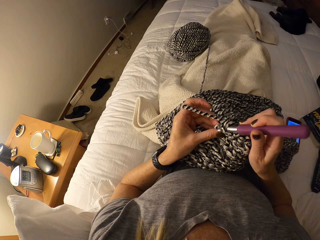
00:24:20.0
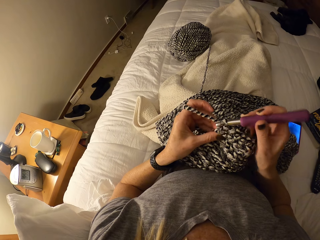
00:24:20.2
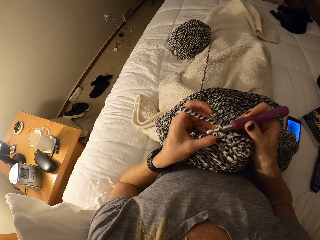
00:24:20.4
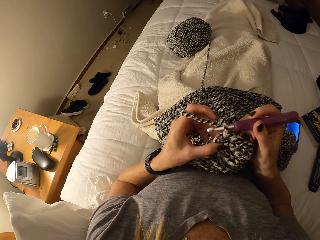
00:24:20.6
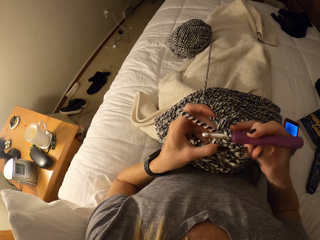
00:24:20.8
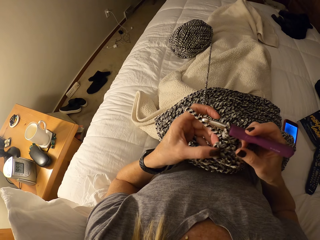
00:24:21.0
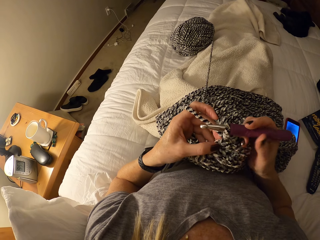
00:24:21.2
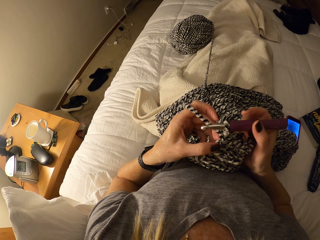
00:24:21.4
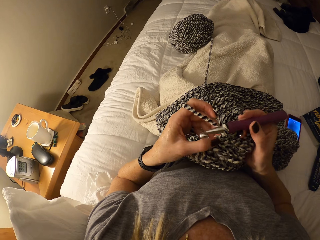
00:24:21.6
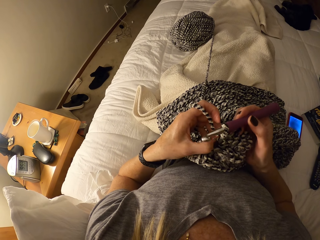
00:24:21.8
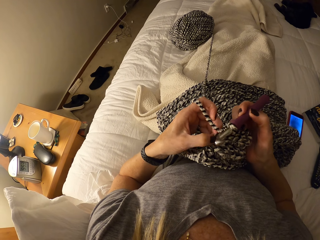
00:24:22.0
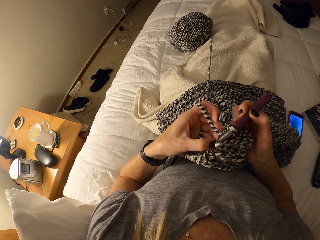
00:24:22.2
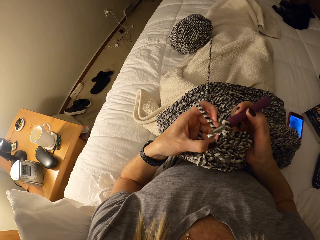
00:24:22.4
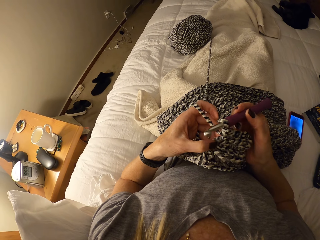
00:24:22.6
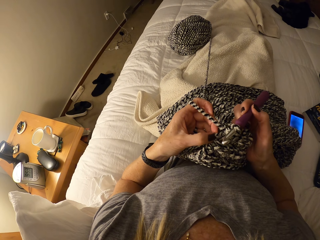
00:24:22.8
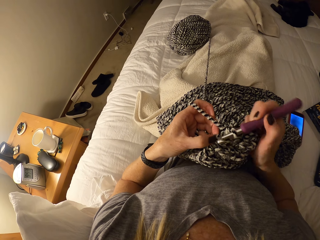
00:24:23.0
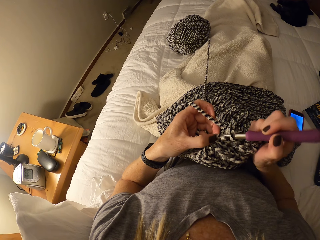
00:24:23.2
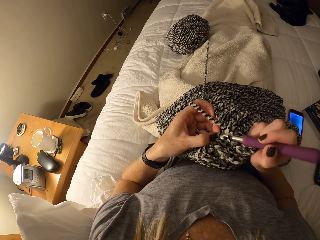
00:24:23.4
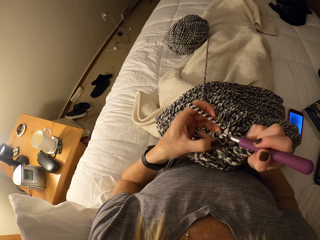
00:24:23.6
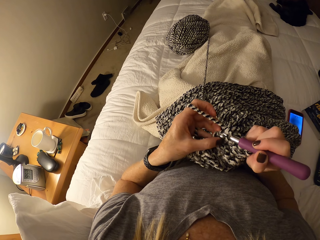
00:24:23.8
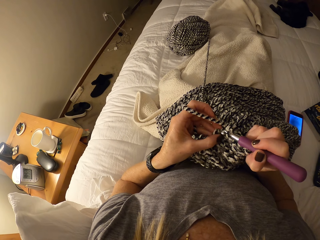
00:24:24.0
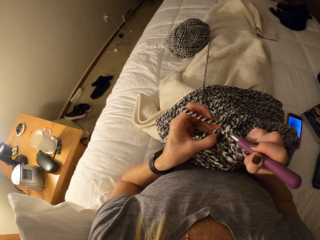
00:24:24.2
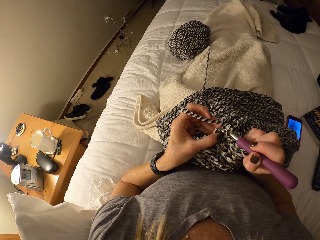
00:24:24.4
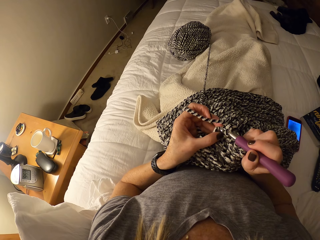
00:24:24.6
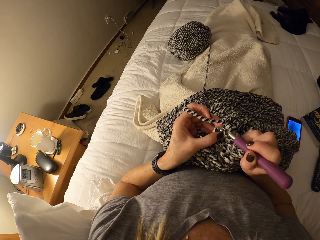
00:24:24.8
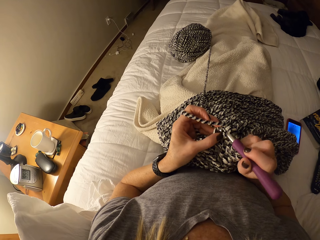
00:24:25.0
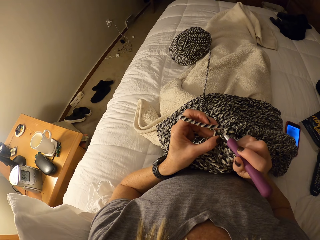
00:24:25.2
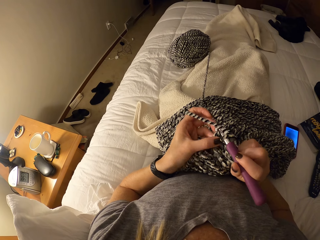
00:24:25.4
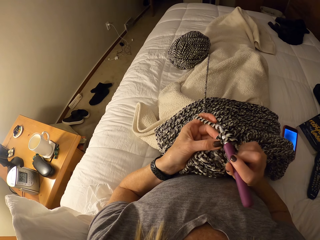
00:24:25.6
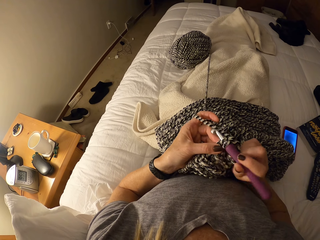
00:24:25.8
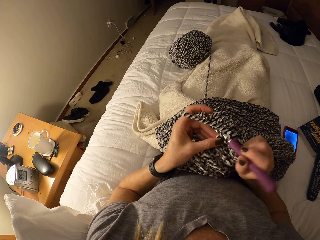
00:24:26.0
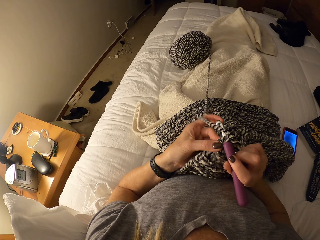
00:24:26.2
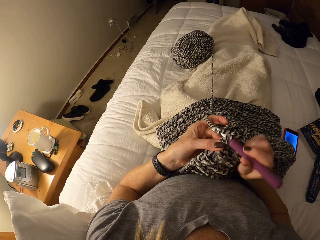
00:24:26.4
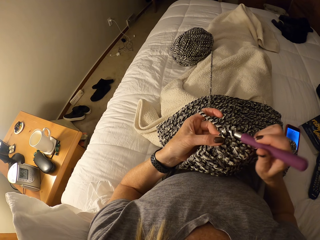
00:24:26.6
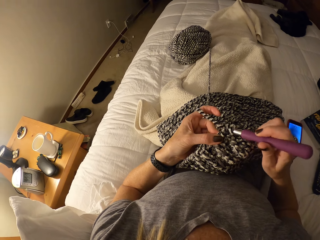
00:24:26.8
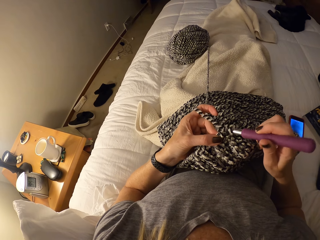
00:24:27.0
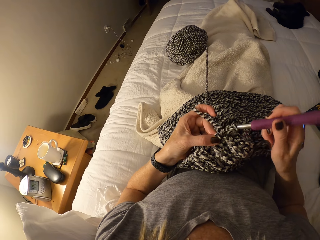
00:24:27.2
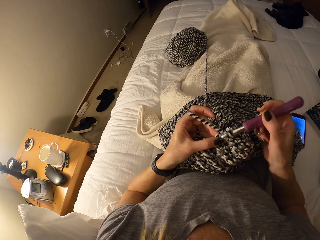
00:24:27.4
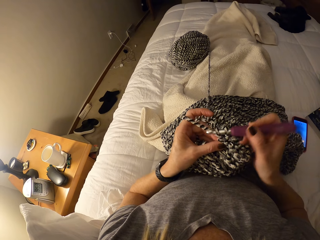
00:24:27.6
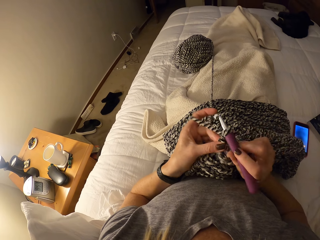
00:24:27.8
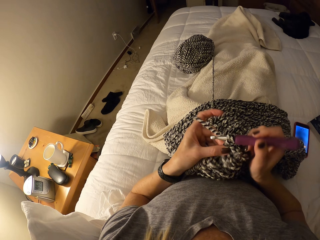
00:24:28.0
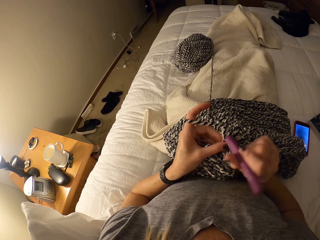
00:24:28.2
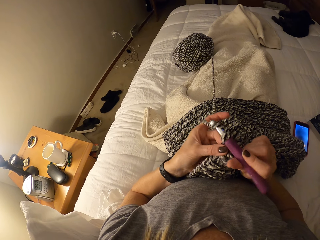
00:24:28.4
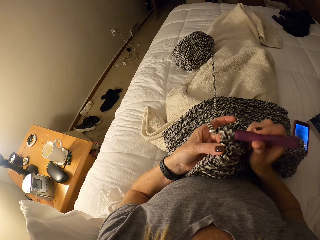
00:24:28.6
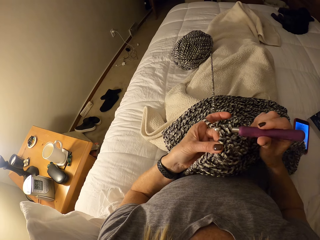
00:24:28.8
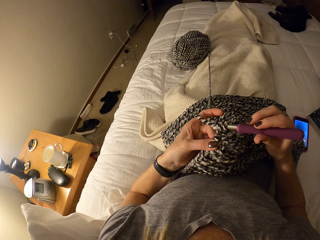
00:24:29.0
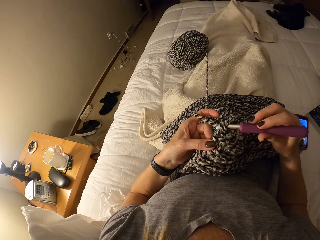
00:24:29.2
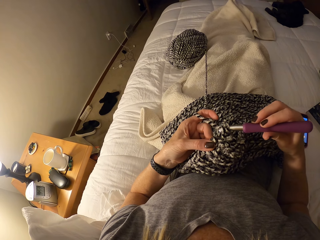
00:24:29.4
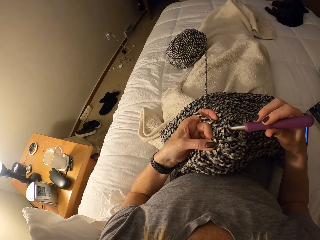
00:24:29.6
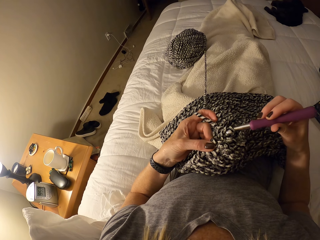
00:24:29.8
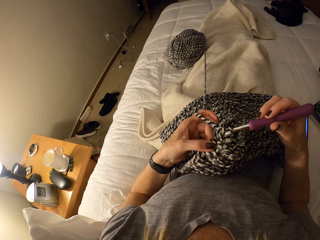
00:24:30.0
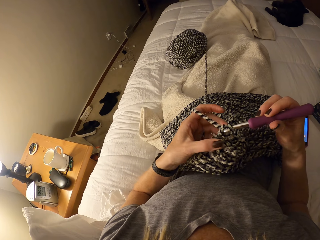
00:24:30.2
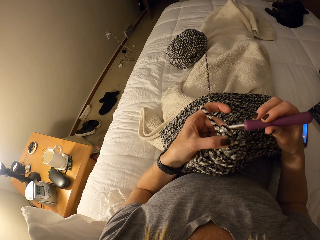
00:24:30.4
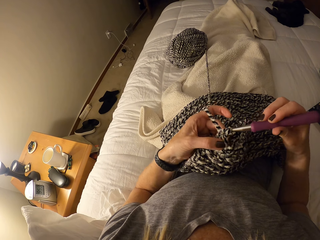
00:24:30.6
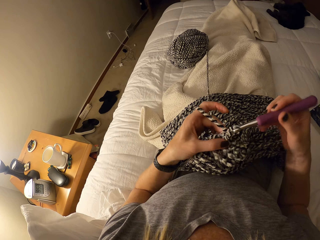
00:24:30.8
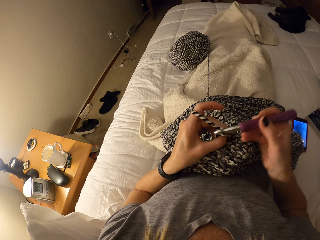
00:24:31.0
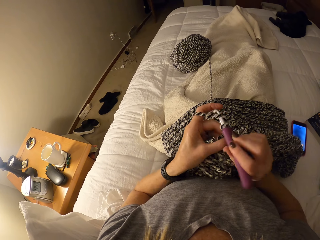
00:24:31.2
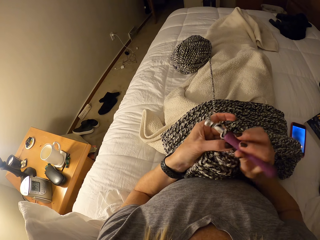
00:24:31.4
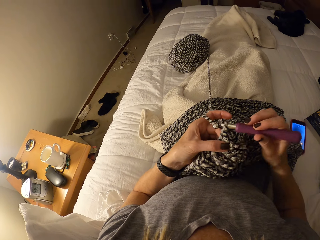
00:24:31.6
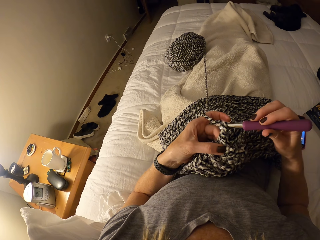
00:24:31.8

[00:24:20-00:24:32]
The camera wearer knits the fabric. They interlock loops of yarn with the crochet hook.

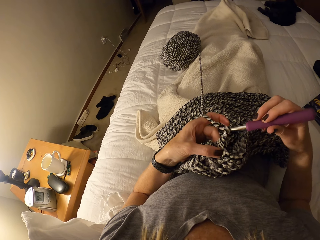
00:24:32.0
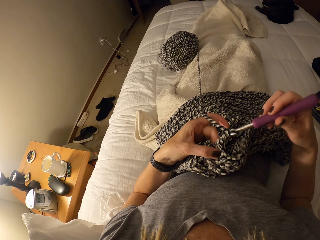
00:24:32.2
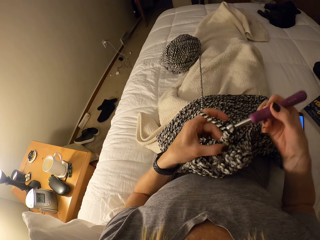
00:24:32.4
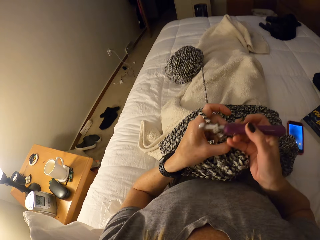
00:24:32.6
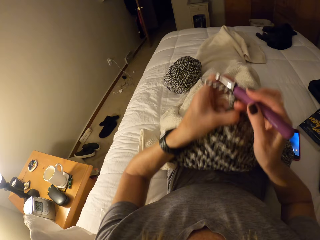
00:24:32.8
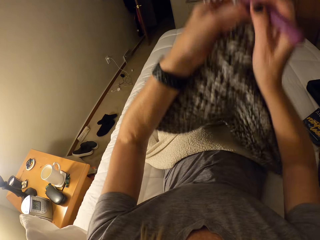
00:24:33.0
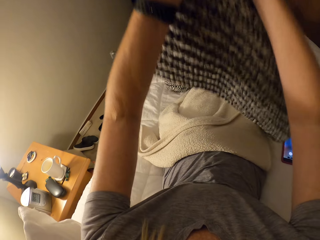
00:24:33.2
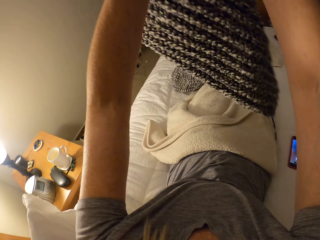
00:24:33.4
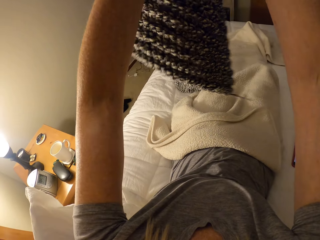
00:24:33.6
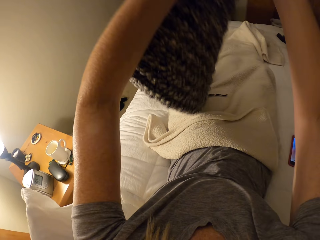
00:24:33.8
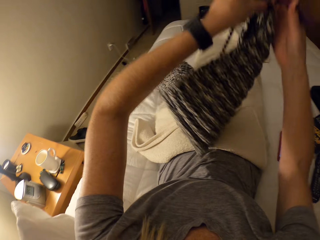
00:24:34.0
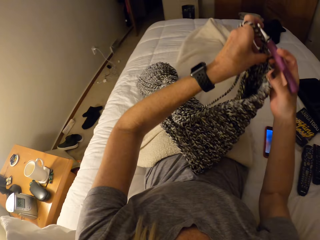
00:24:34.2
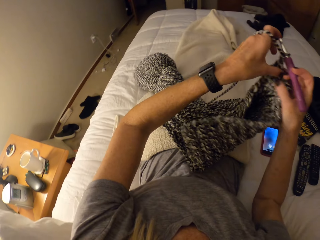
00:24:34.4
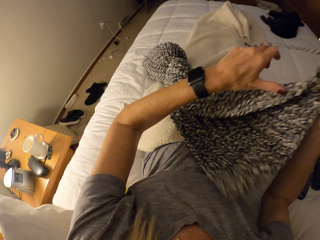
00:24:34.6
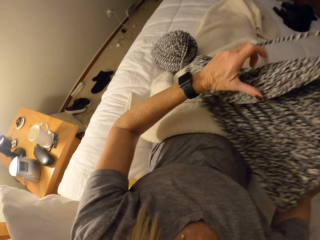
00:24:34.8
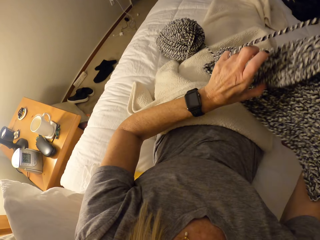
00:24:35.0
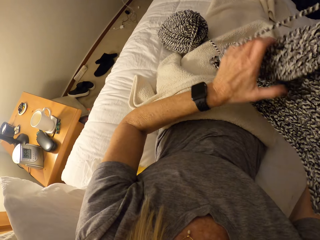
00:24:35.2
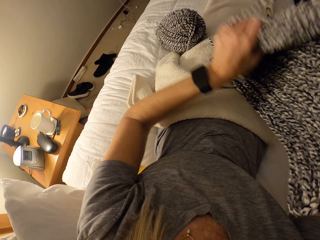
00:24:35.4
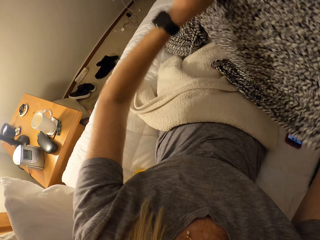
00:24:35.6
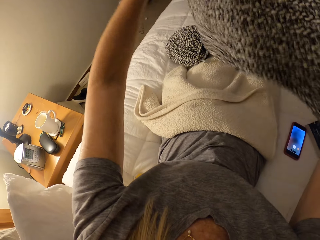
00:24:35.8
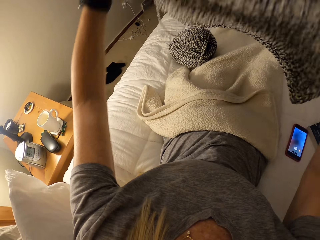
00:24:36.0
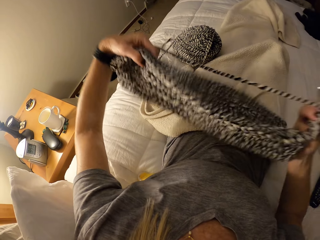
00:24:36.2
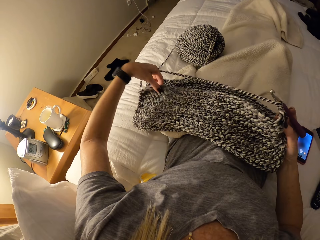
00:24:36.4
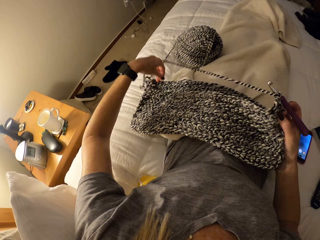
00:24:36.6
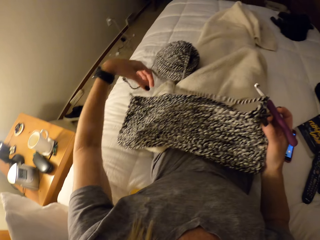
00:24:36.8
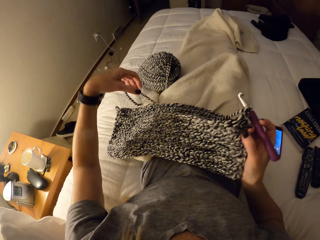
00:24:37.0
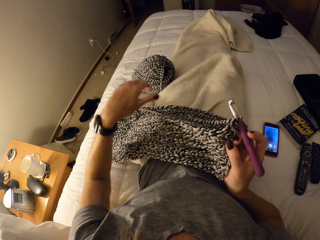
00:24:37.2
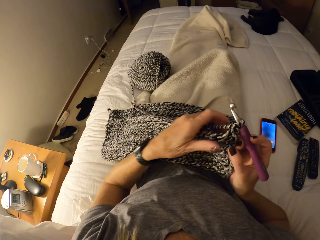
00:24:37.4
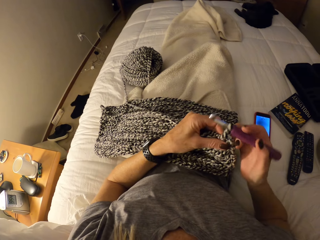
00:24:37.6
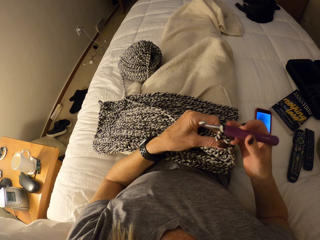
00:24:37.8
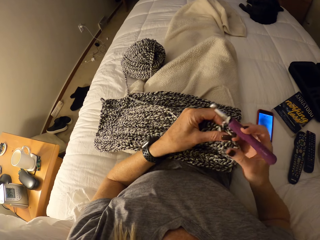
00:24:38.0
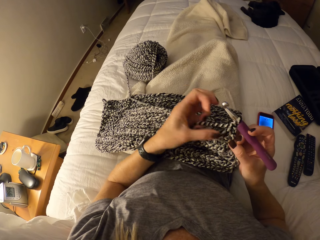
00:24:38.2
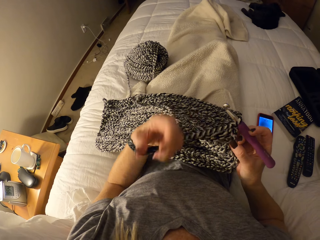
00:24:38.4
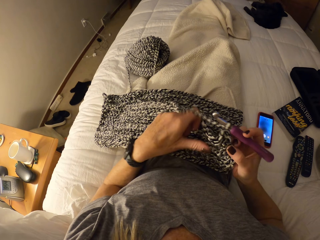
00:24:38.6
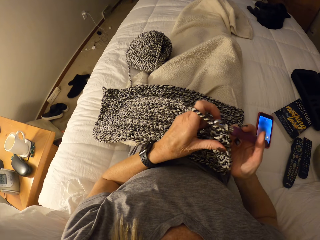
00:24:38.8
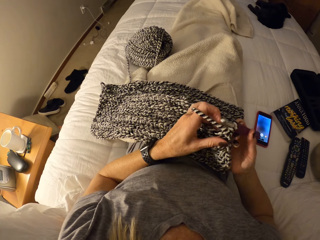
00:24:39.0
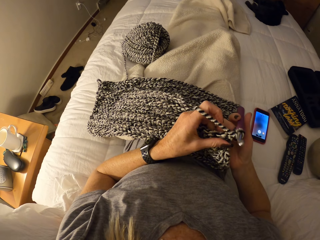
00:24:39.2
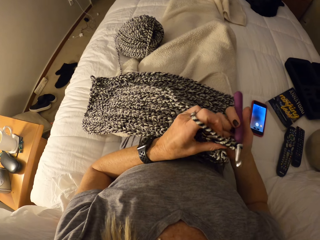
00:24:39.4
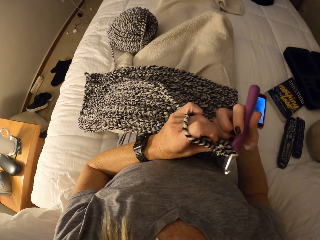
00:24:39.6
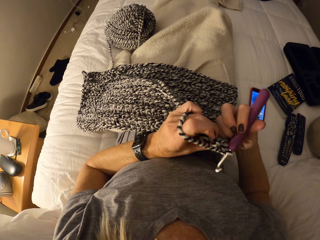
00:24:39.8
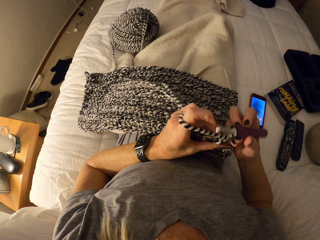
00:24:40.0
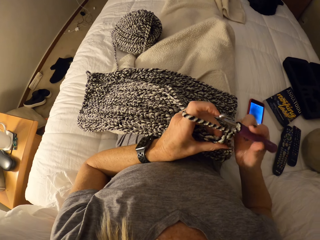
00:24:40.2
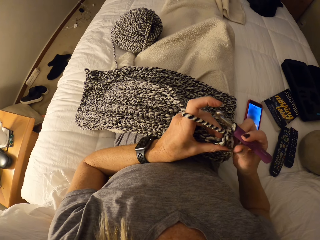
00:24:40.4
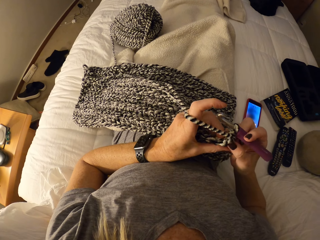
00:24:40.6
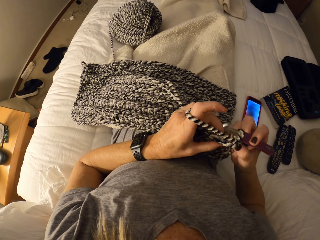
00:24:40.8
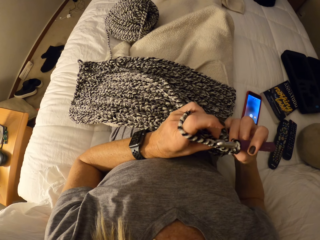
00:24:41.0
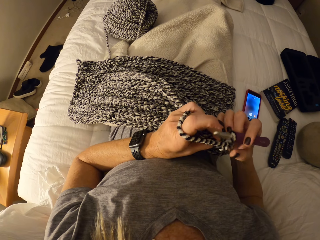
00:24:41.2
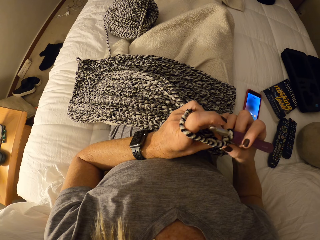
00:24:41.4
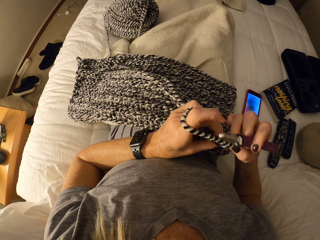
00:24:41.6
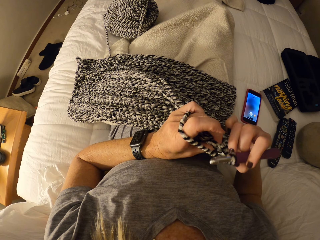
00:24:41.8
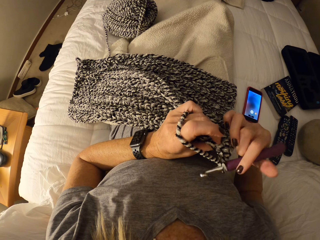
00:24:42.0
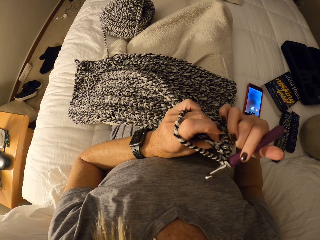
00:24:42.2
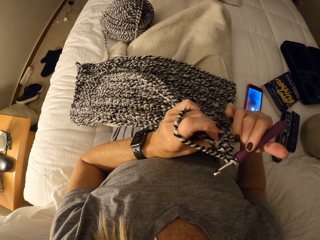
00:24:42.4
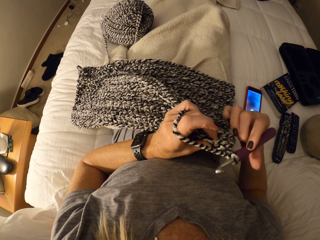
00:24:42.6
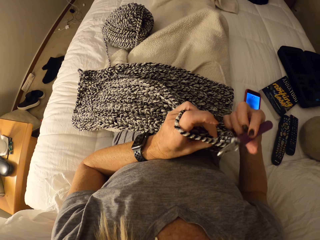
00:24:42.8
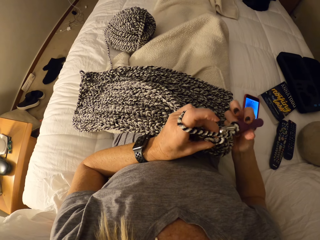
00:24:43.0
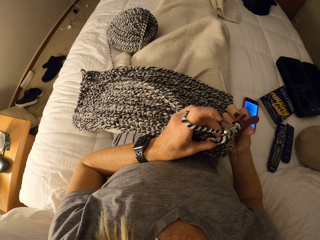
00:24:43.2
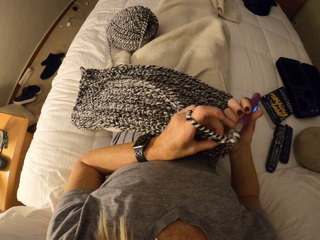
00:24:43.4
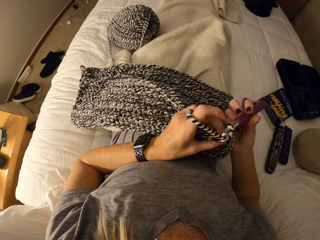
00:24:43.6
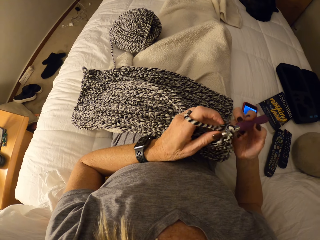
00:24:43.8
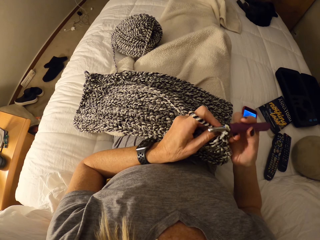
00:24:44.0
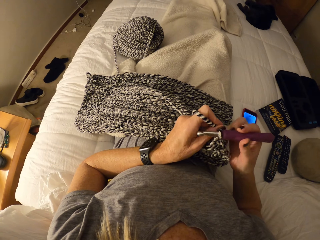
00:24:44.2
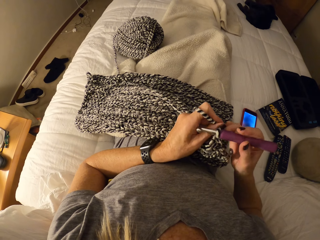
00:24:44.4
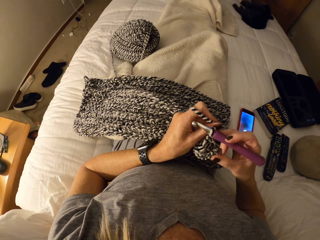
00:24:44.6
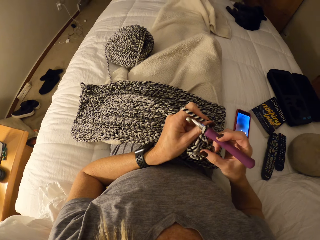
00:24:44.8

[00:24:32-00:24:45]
The camera wearer lifts up the fabric. She stretches the fabric by the left hand. She adjusts the fabric. She puts the fabric on her lap. She touches the fabric. She turns the fabric.
